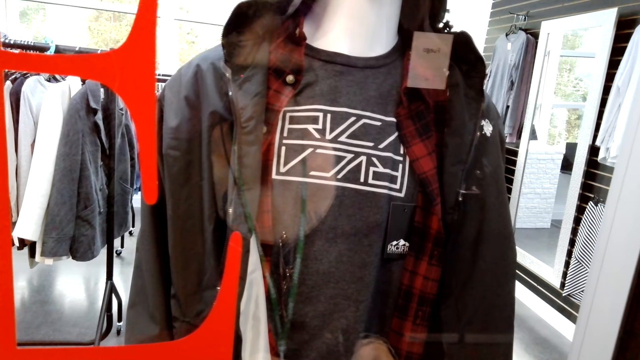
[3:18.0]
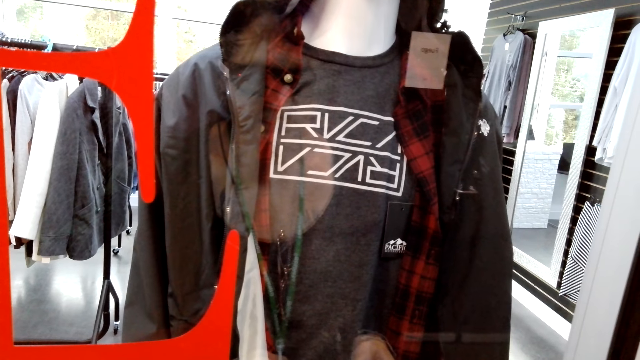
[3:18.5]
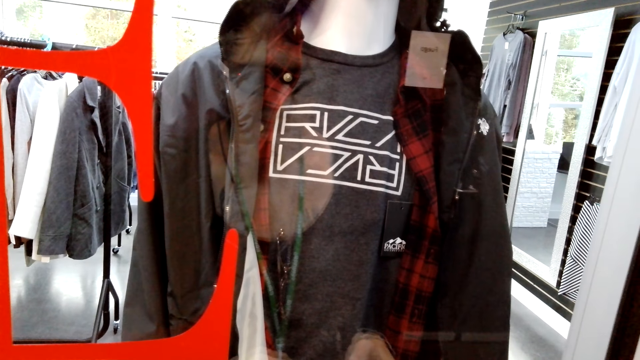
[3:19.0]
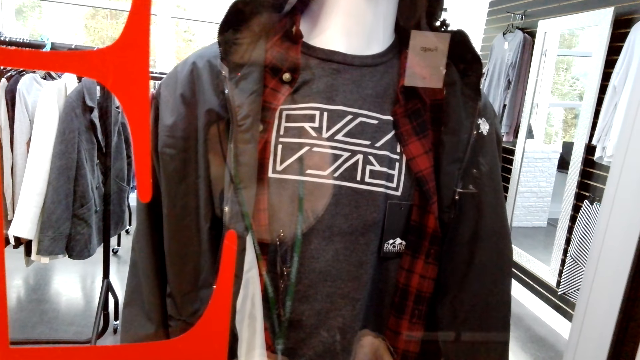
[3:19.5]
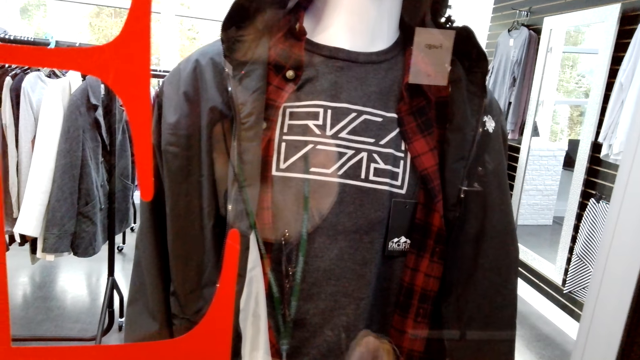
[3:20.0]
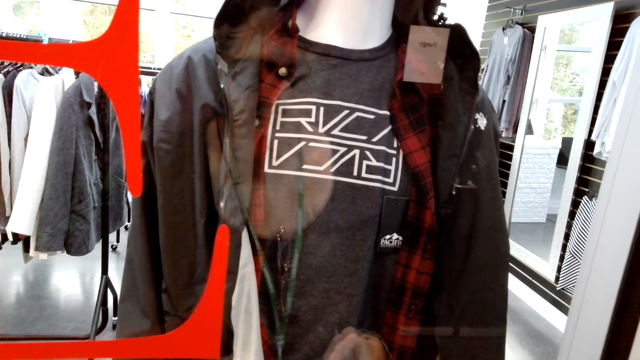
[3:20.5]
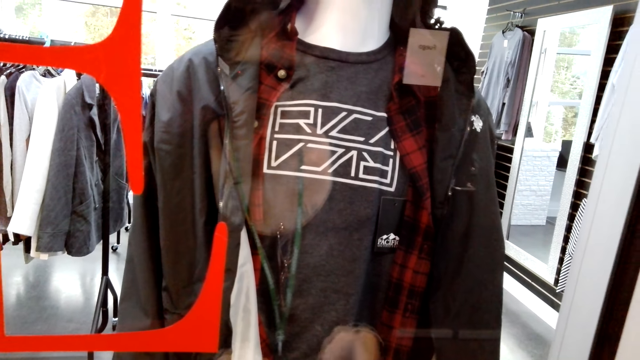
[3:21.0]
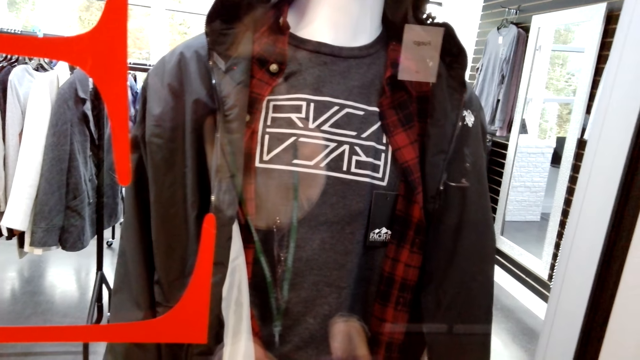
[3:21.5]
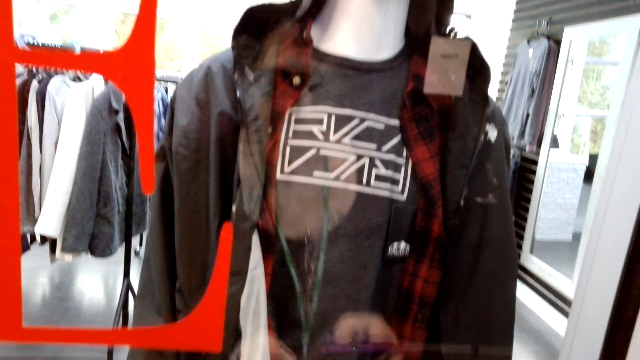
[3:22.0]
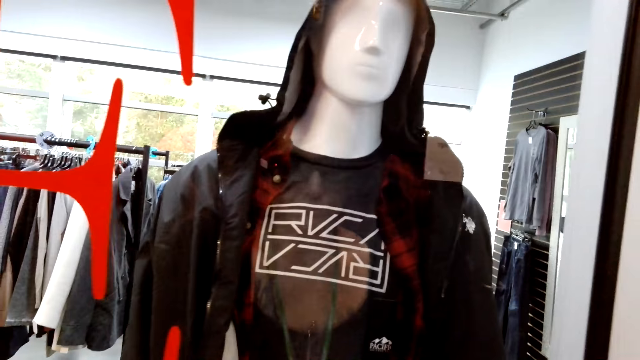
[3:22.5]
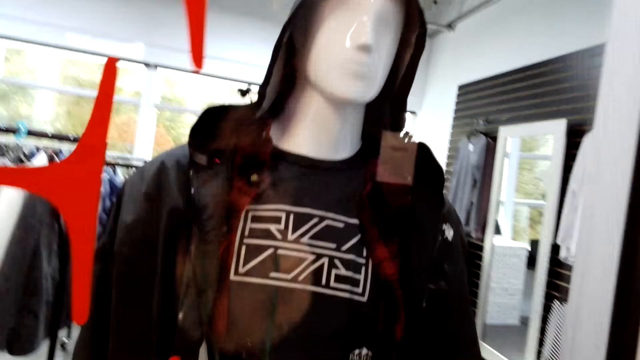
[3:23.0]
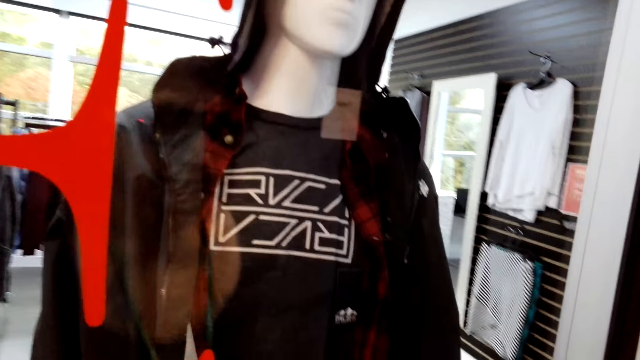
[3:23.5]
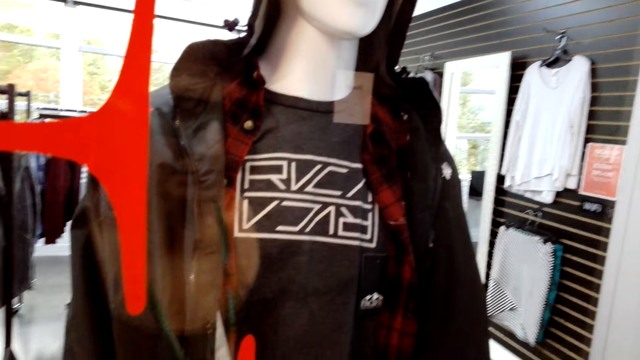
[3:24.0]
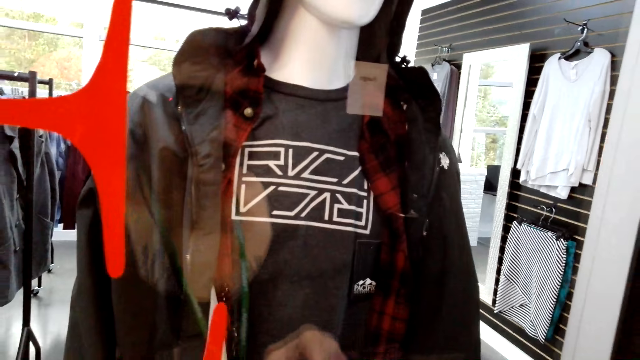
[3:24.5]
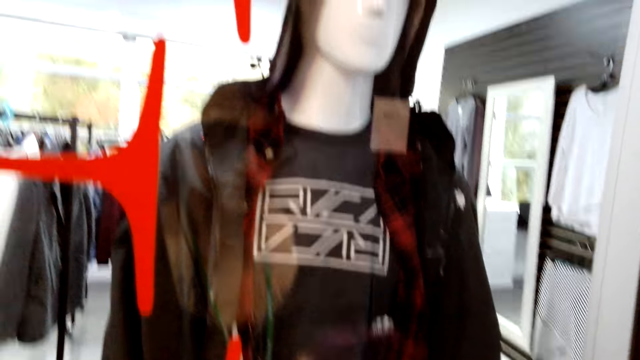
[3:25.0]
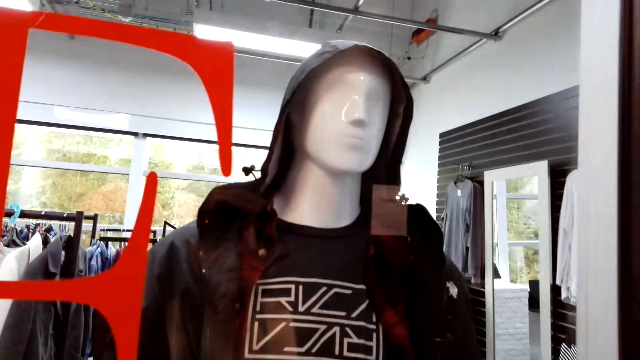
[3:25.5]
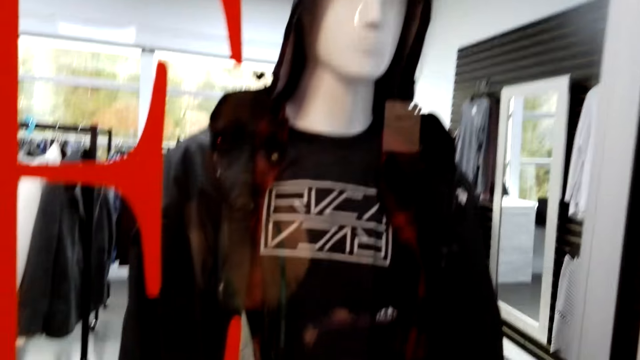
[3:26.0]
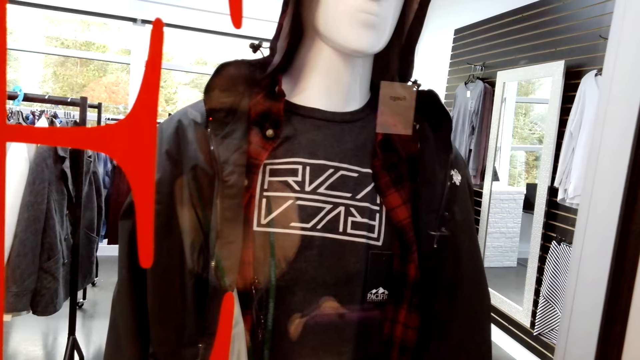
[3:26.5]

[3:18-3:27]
The camera wearer uses a phone.

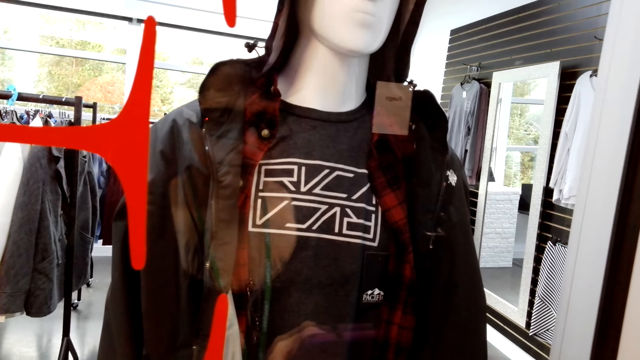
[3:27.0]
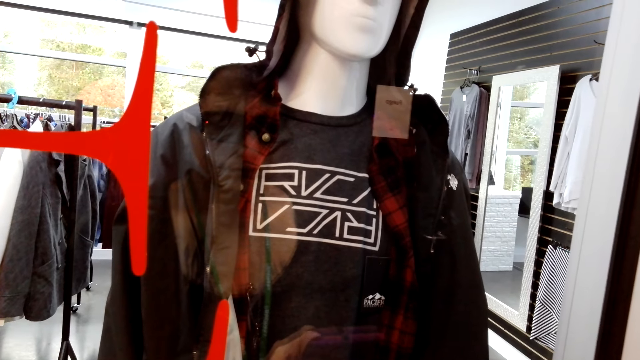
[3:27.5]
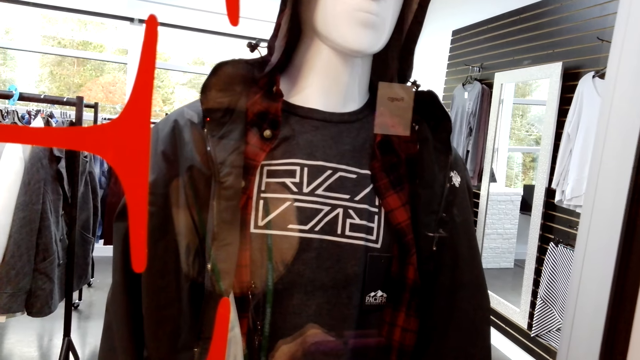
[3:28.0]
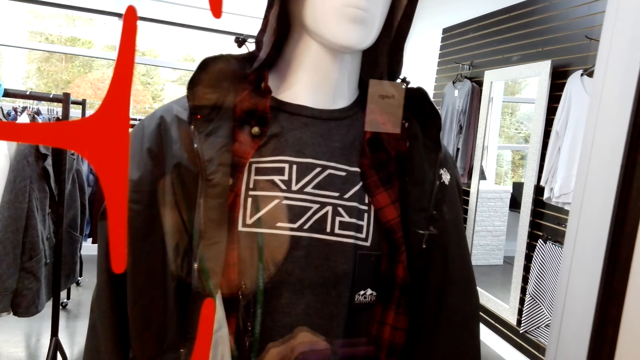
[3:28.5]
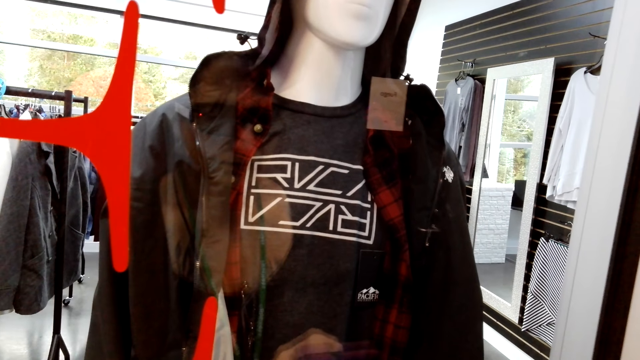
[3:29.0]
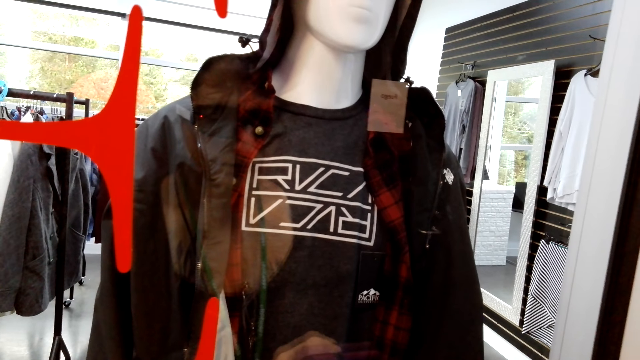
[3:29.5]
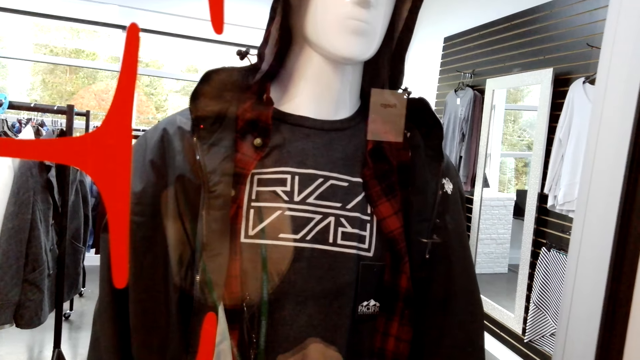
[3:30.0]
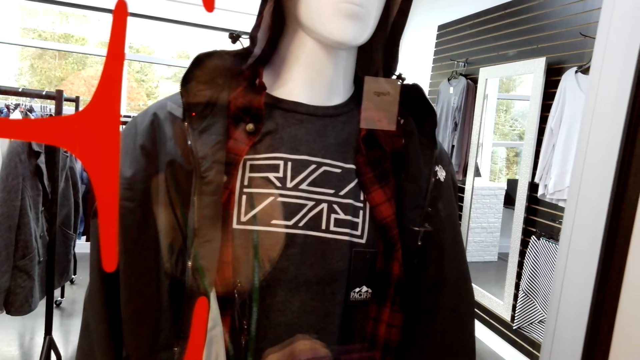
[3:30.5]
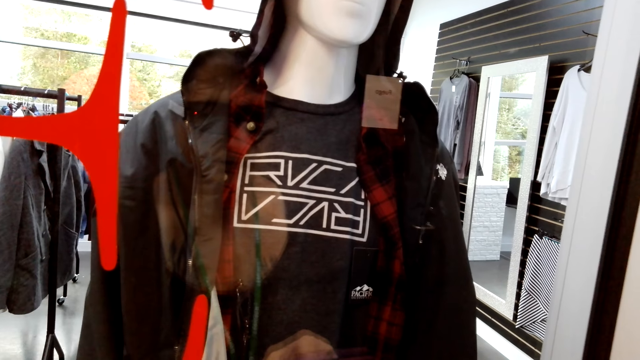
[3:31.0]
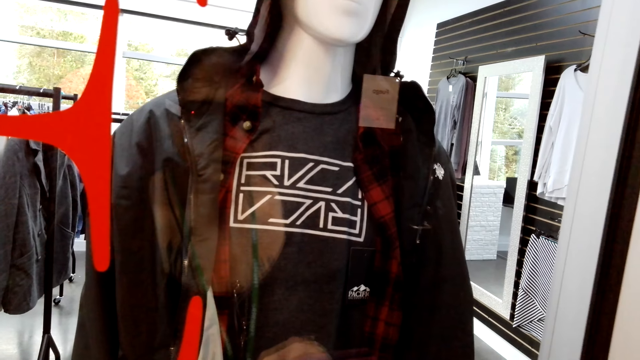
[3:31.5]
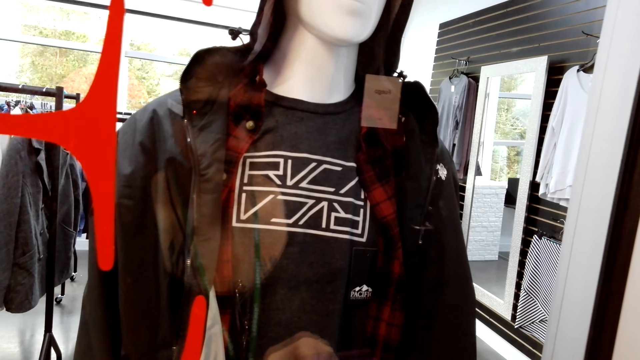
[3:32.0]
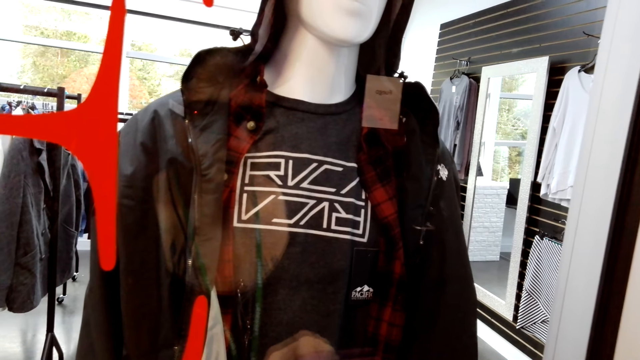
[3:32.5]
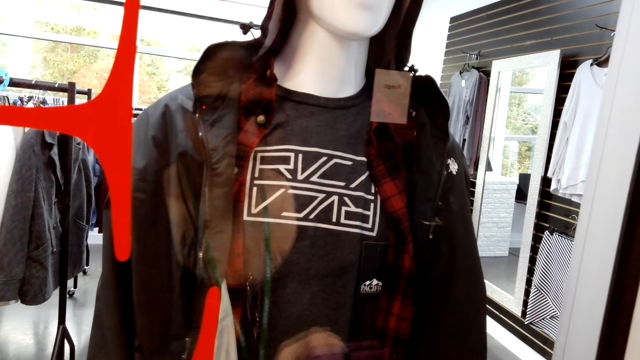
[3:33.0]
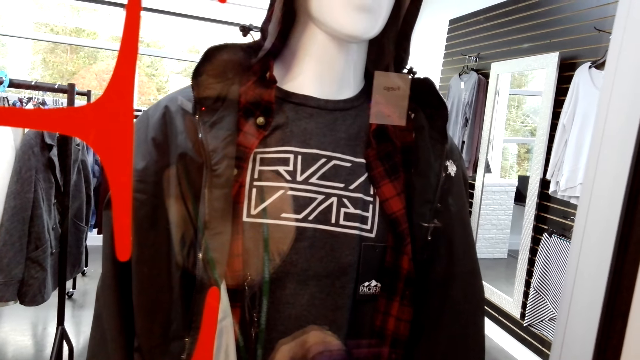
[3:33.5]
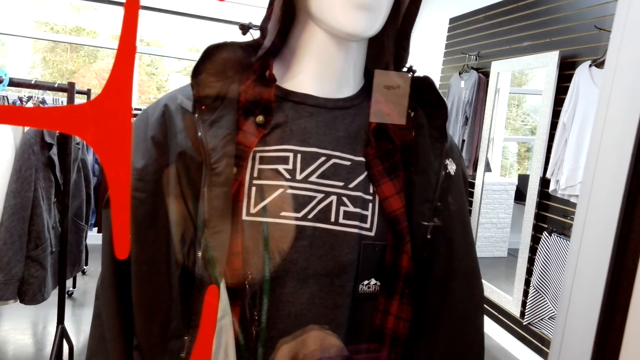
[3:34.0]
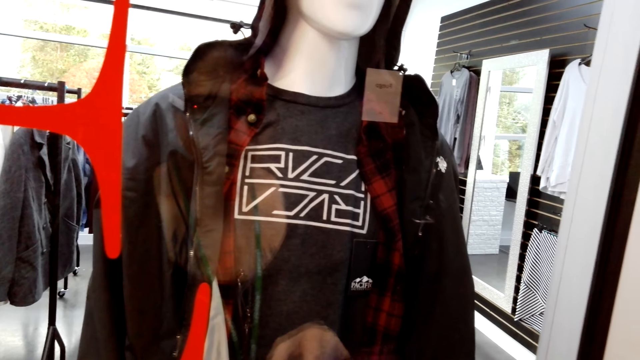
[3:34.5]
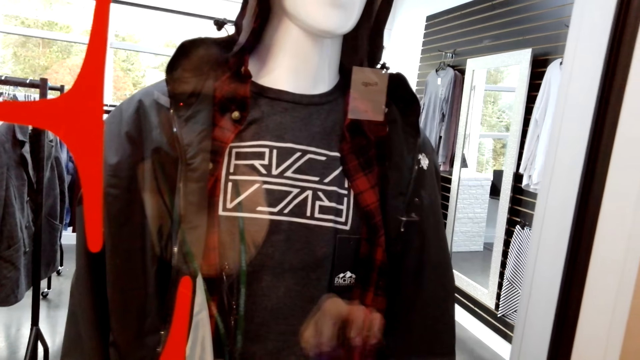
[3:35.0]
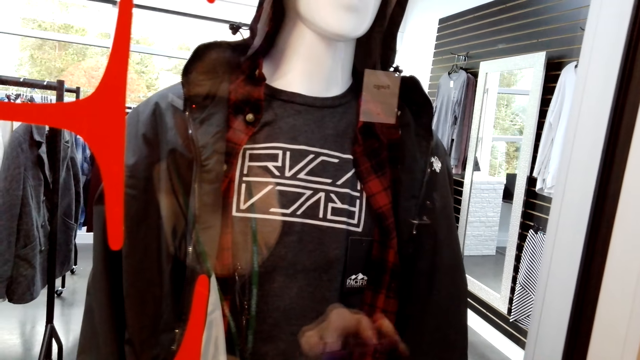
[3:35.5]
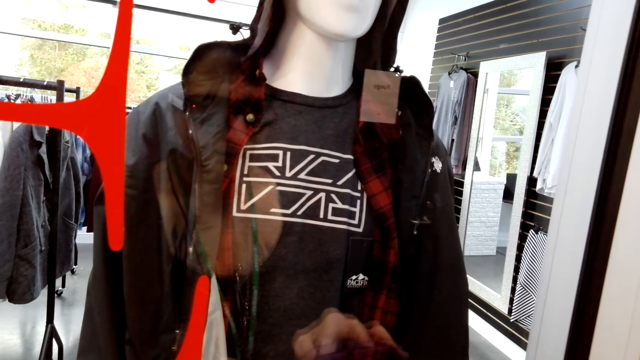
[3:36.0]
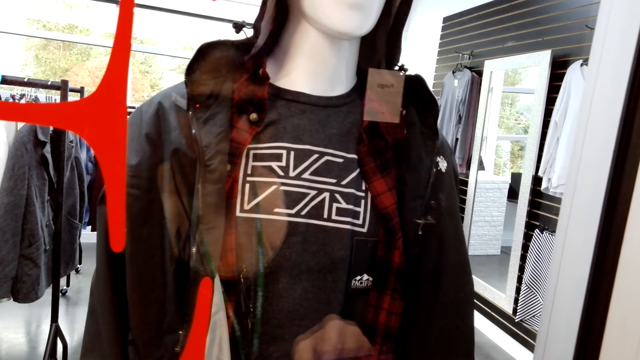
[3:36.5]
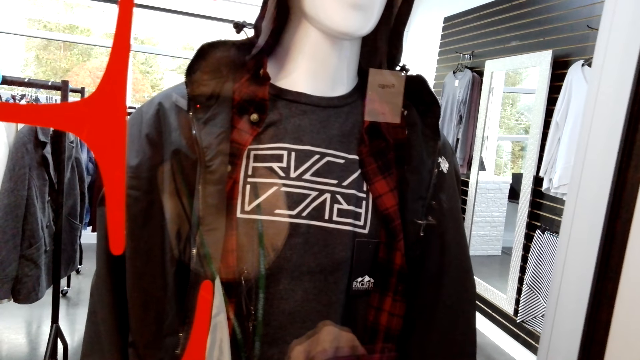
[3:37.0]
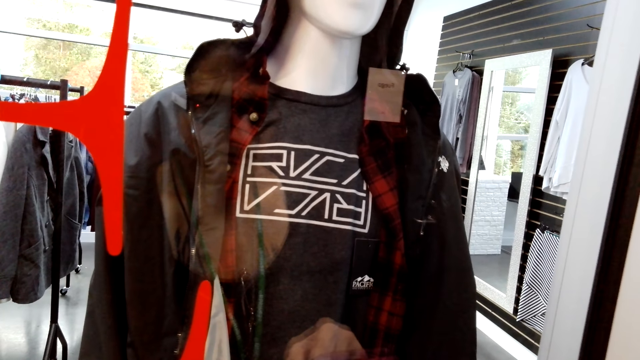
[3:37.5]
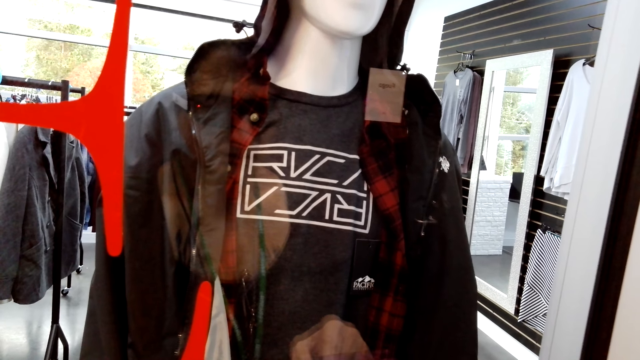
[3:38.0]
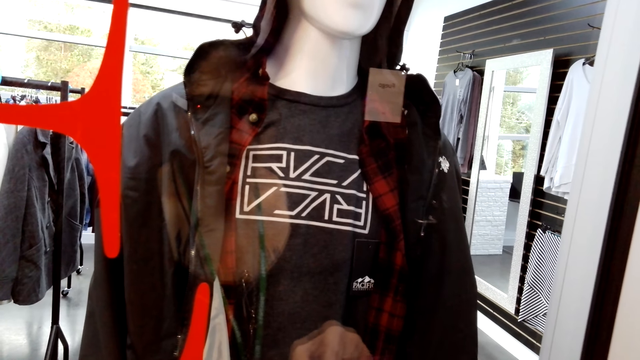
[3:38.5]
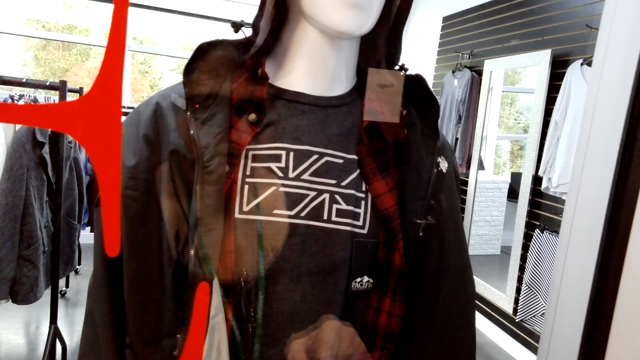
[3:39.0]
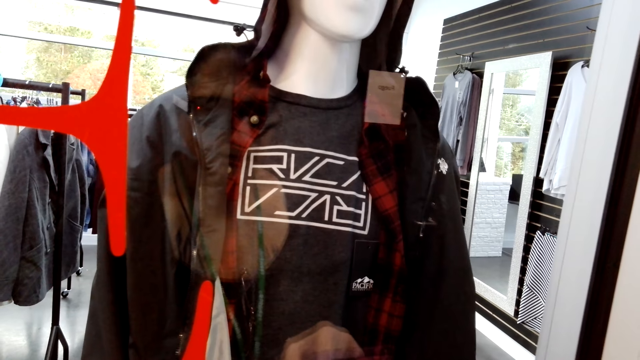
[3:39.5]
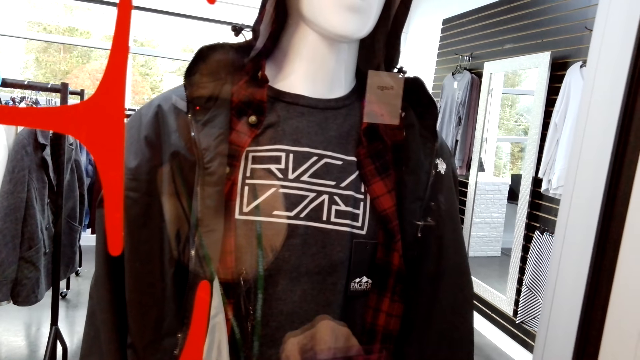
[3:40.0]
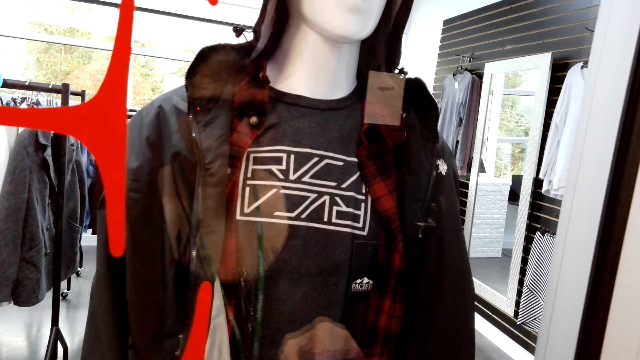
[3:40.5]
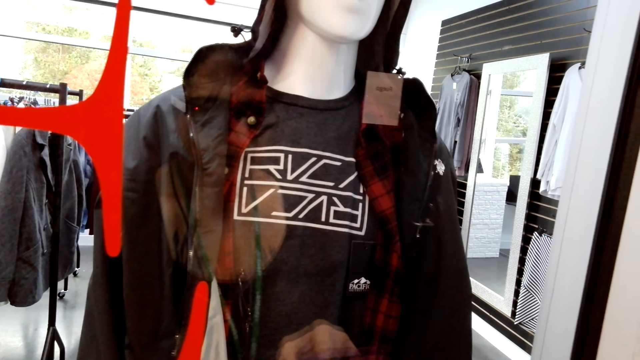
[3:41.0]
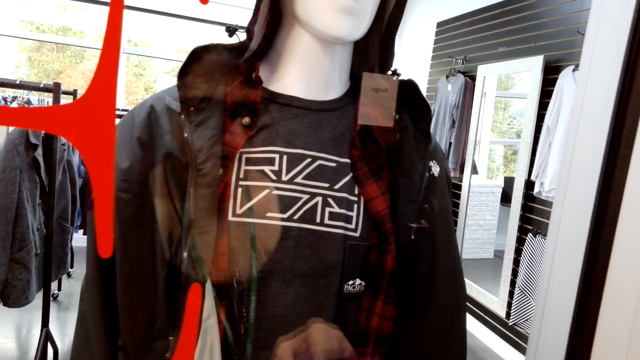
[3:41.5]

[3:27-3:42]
The camera wearer uses a phone. They use the phone again. They scroll through the phone. They scroll through the phone again.
